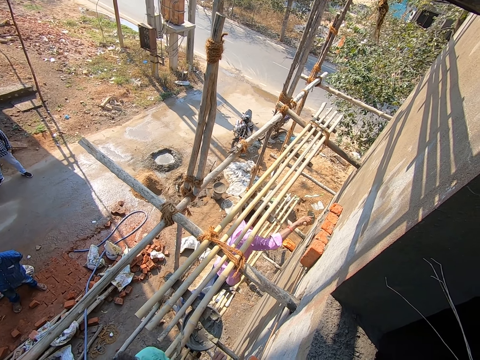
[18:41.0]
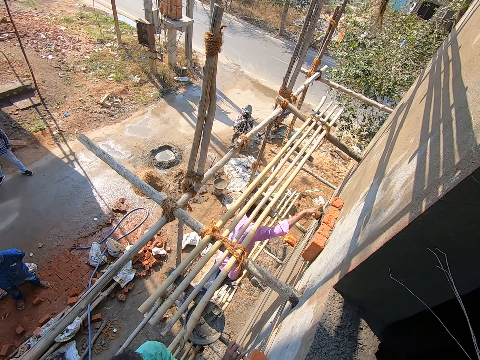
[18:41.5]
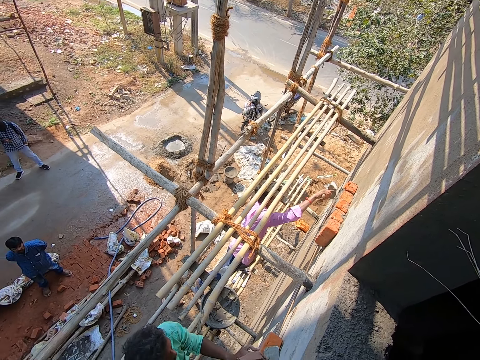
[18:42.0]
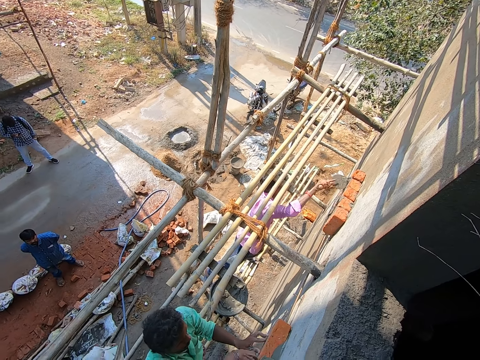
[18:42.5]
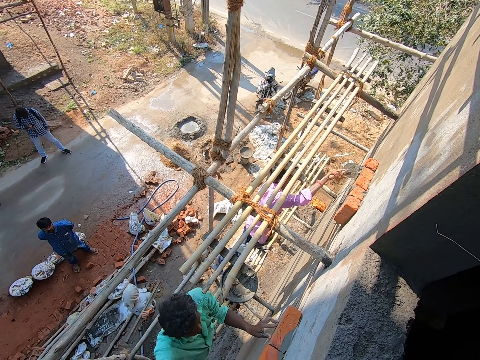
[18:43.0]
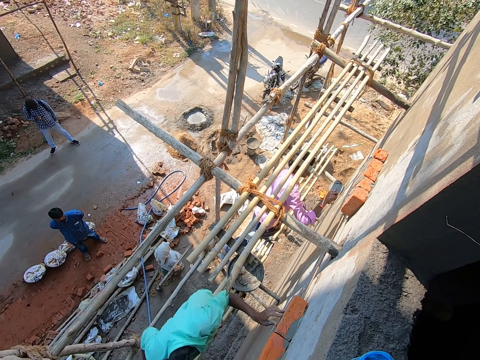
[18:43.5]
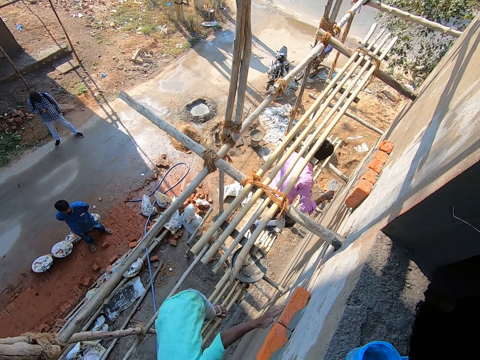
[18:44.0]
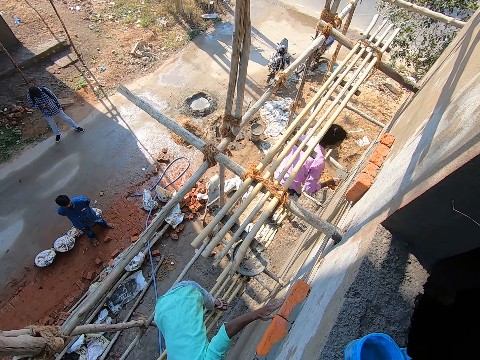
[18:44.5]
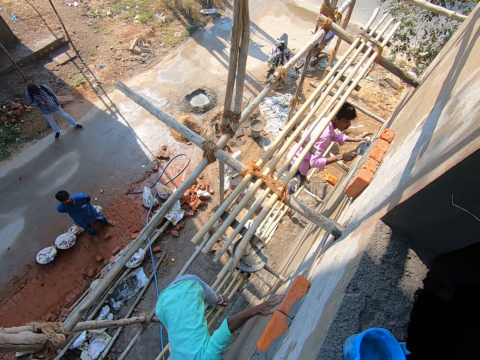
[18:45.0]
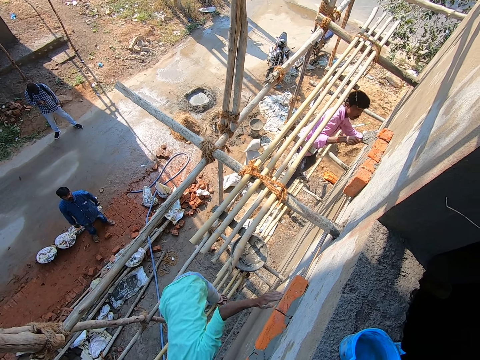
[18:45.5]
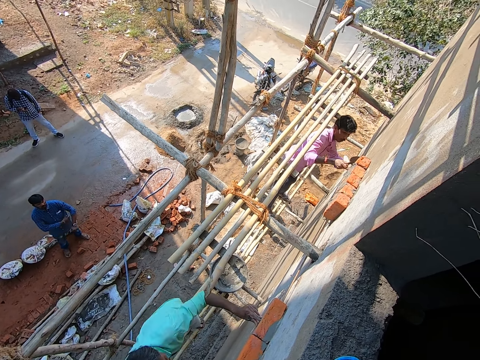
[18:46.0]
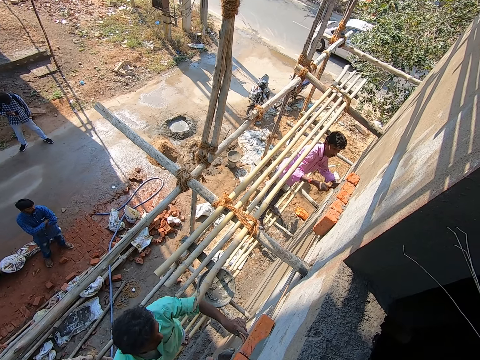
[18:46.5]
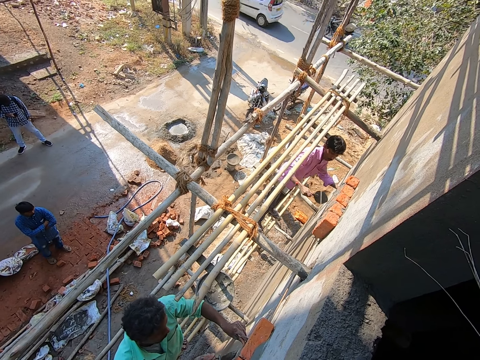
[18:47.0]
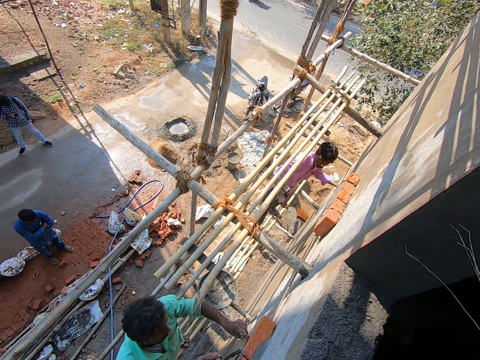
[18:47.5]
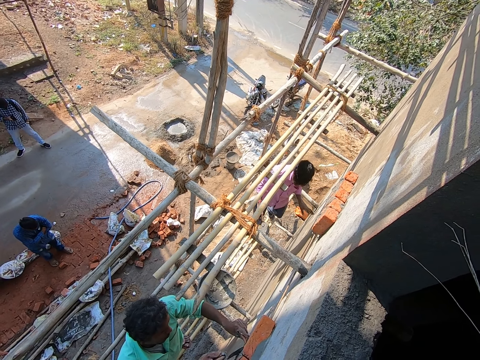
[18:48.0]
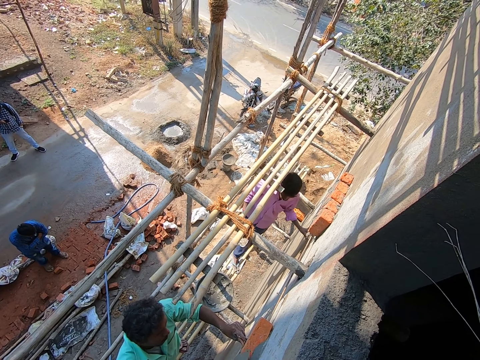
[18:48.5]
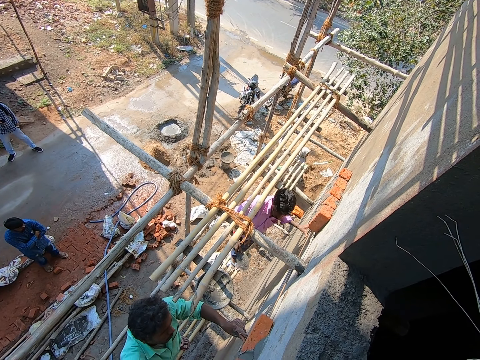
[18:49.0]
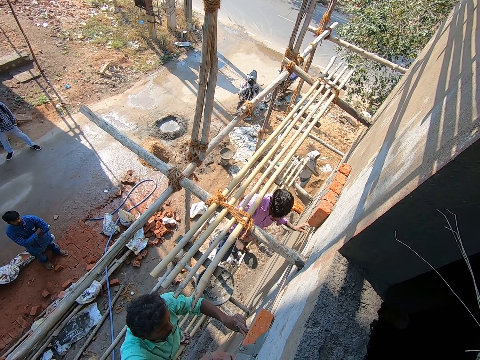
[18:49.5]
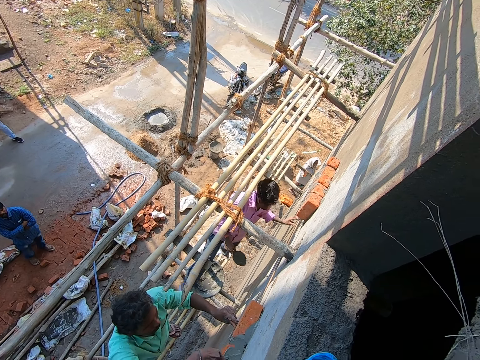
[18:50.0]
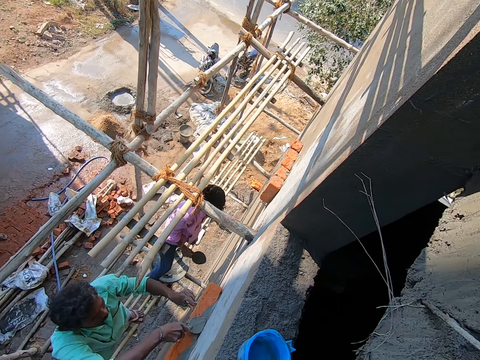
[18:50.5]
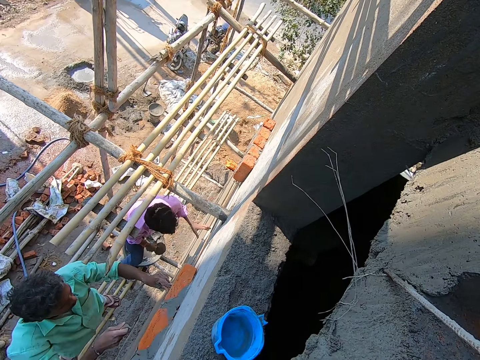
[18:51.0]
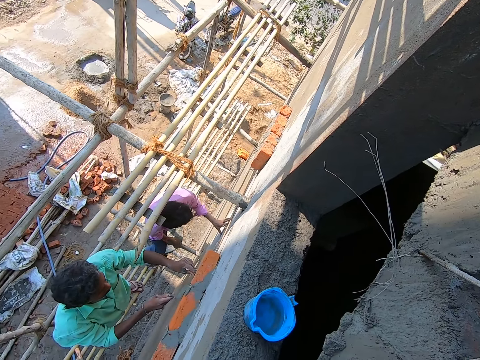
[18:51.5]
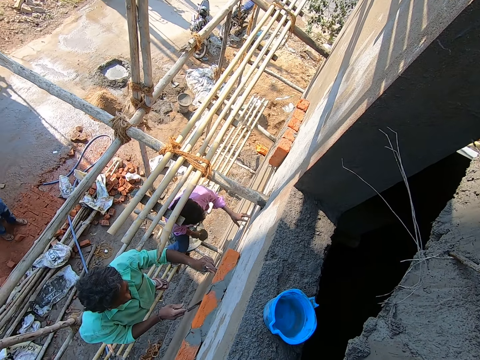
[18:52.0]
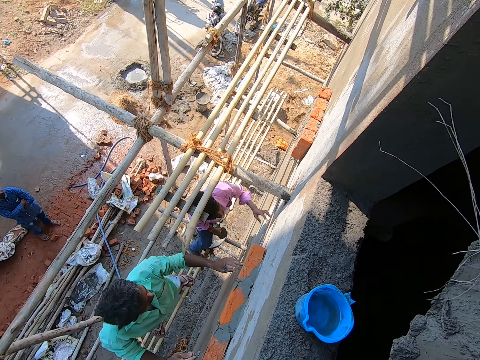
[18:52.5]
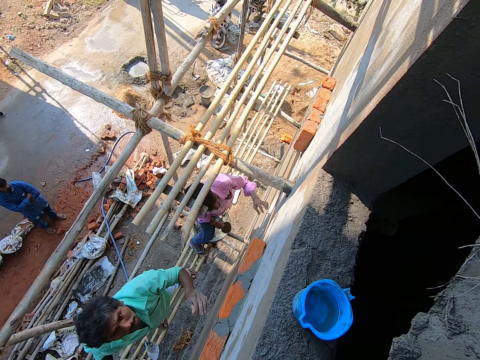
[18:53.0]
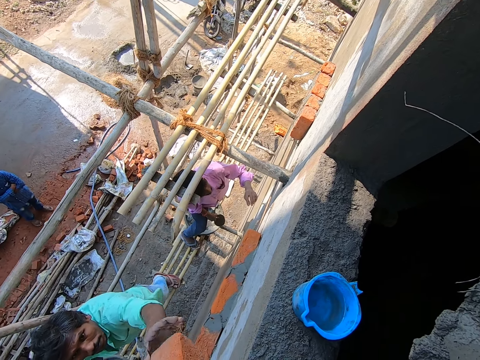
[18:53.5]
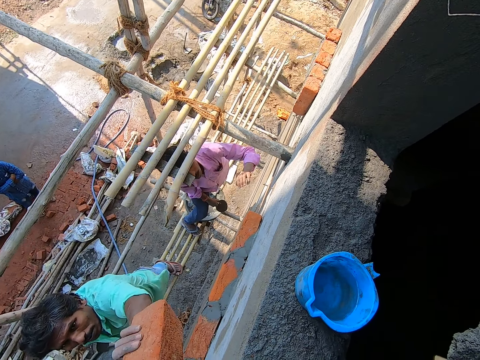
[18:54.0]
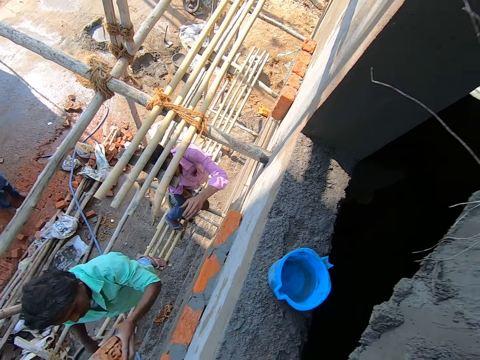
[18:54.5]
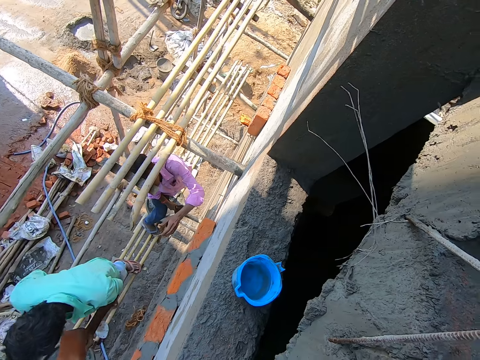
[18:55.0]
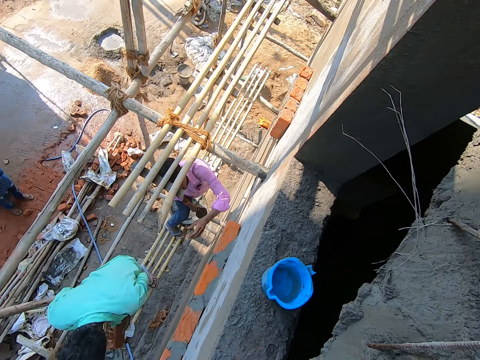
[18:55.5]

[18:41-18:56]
The man hits the brick with the trowel in his right hand. The man plasters concrete mix on the brick with the trowel in his right hand. The man scoops the concrete. The man plasters concrete mix on the bricks on the wall with the trowel in his right hand. The camera wearer passes a brick to the man with his left hand.

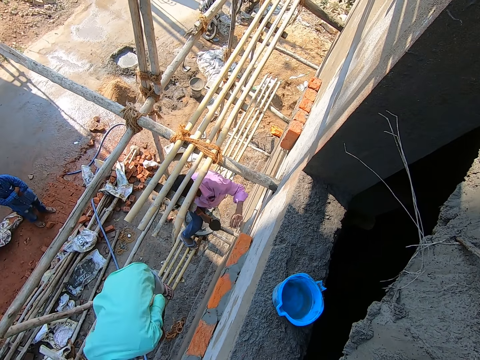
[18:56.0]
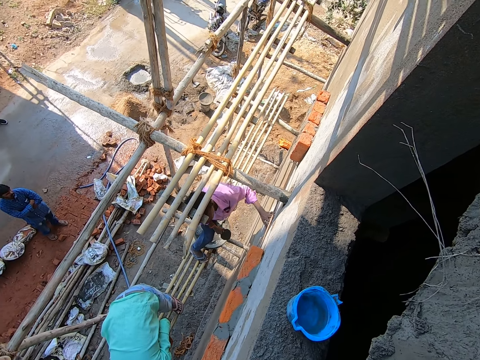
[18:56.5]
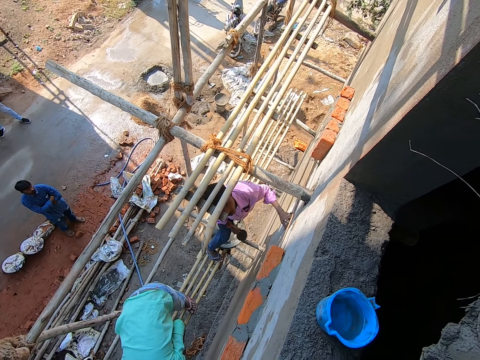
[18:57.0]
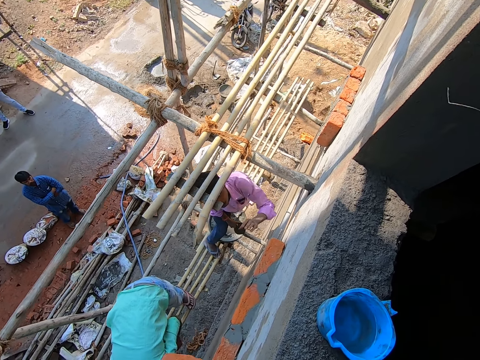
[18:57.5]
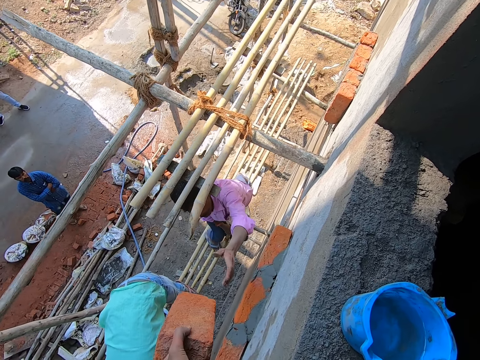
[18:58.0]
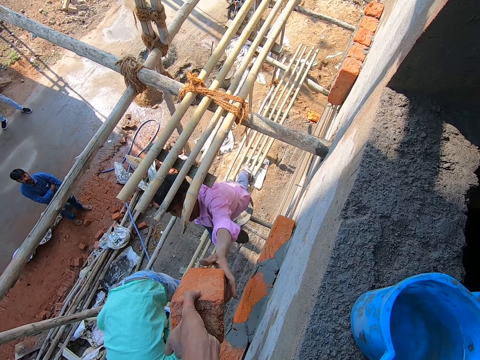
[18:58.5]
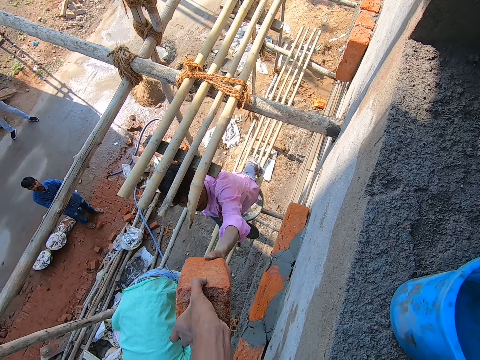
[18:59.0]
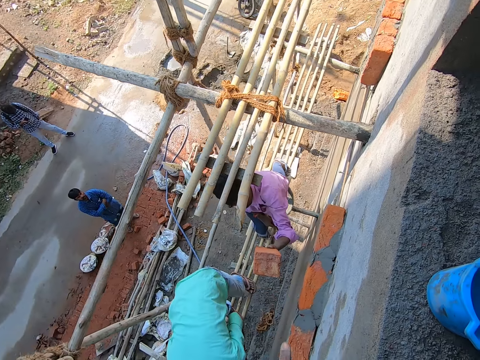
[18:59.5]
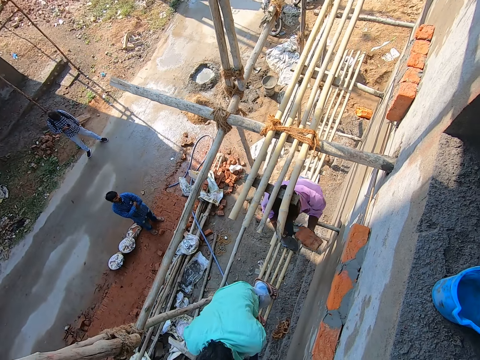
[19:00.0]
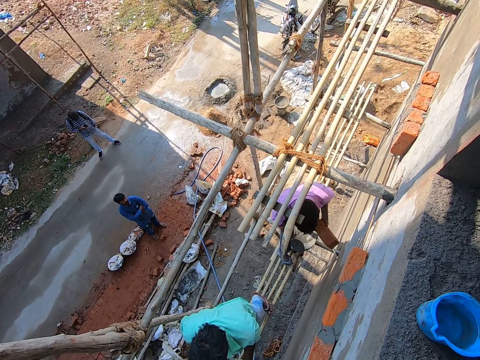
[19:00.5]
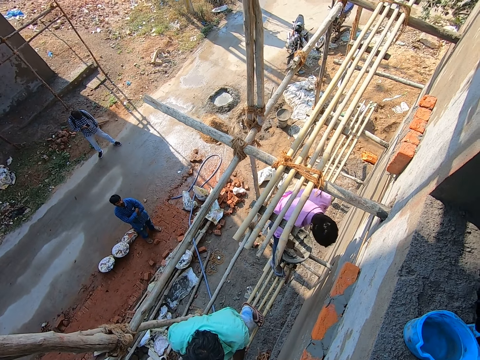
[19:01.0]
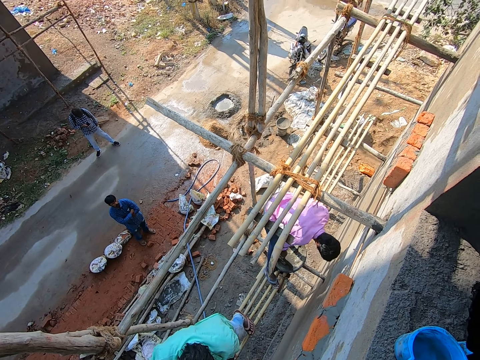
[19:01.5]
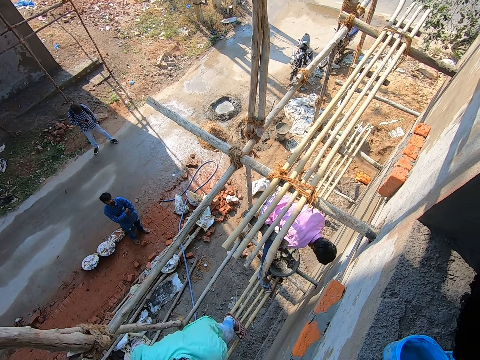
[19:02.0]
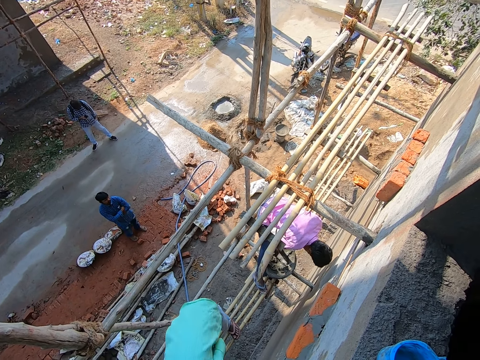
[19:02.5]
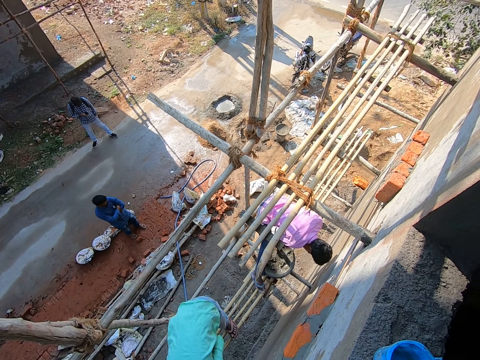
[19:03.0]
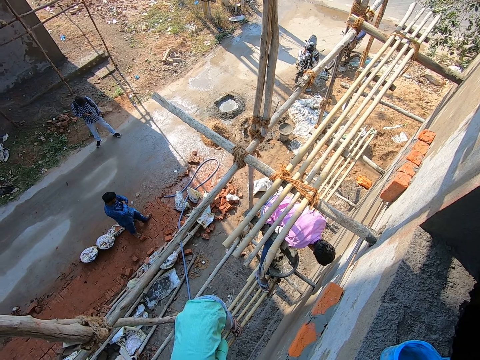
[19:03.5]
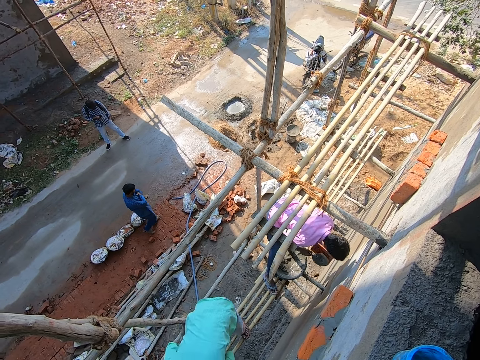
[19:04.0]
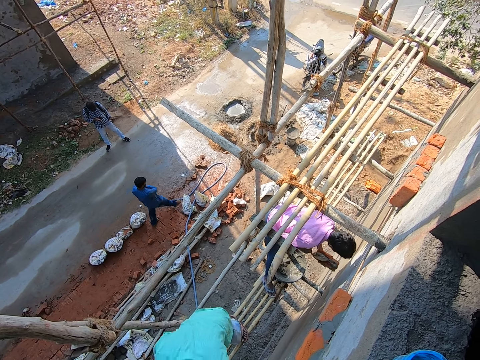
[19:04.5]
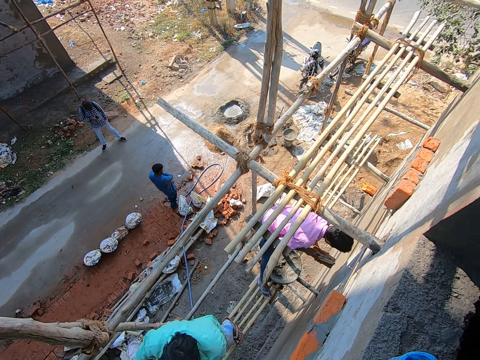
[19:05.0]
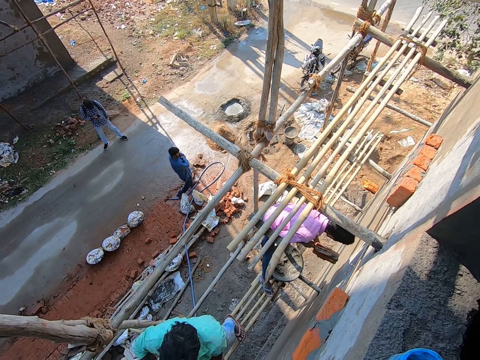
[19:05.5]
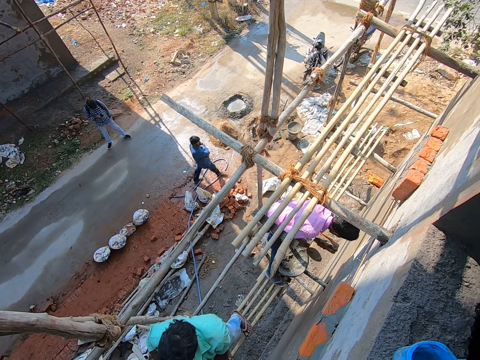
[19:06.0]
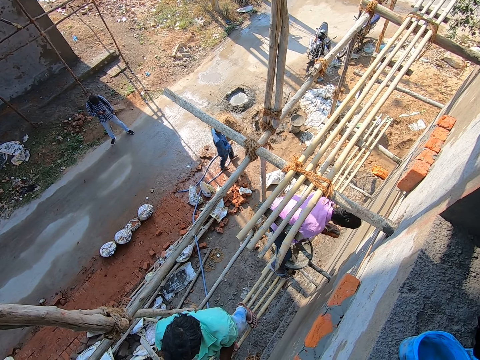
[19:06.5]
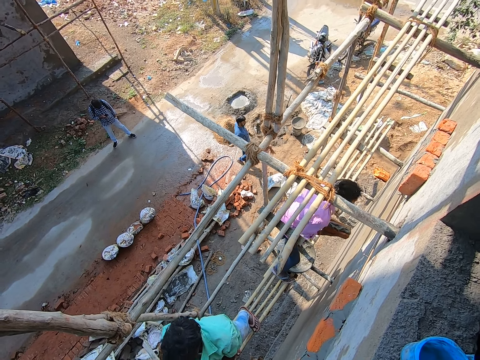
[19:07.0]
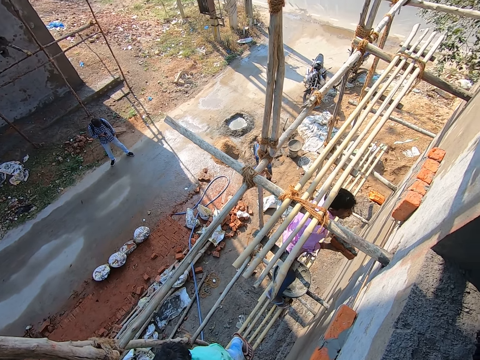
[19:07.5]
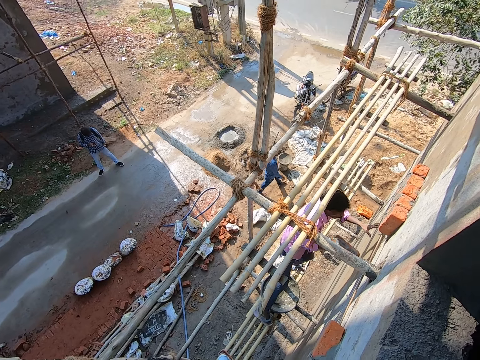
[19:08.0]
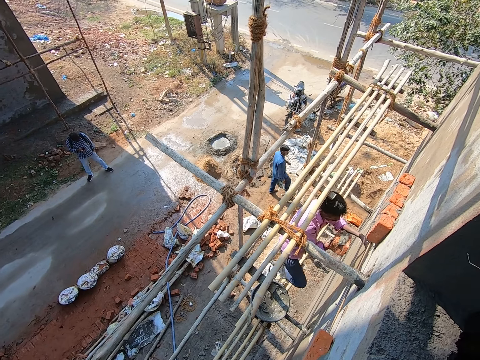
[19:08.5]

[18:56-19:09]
The man scoops the concrete. The camera wearer passes a brick to the man with his left hand. The man scoops concrete mix from the pan with the trowel in his right hand. The man applies the concrete mix on the brick with the trowel in his right hand. The man puts the trowel into the container and lifts the brick with the hand.
